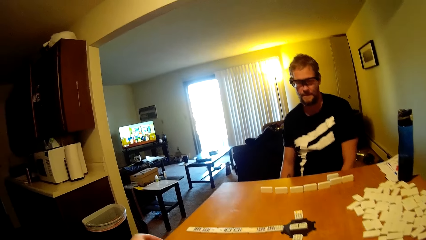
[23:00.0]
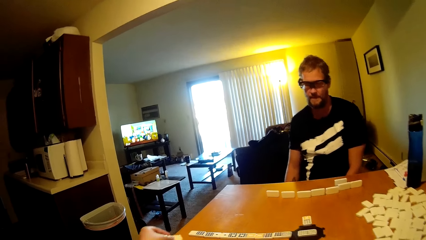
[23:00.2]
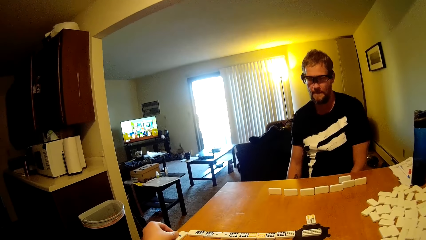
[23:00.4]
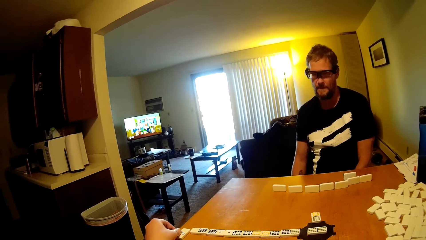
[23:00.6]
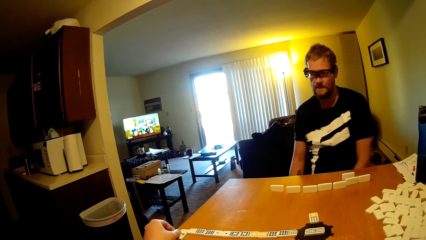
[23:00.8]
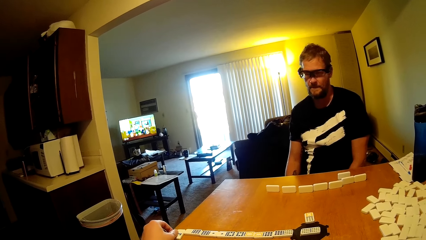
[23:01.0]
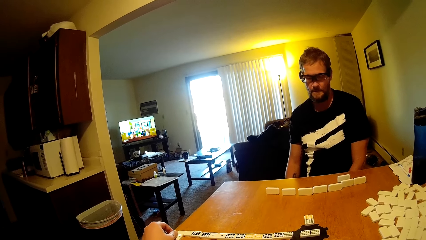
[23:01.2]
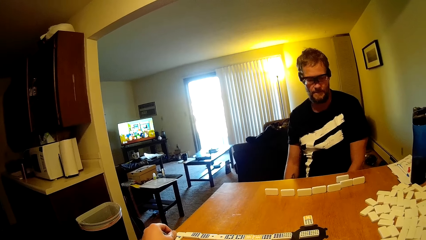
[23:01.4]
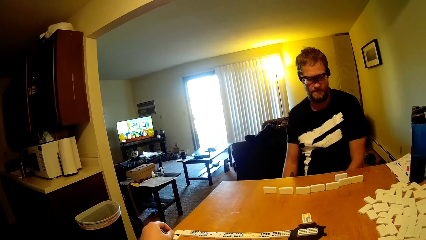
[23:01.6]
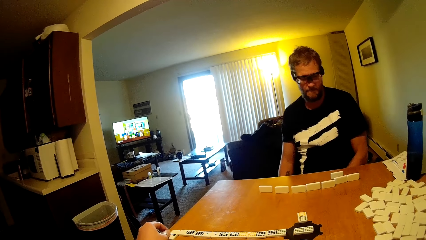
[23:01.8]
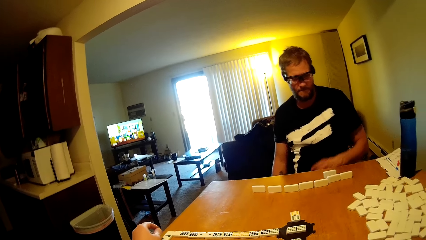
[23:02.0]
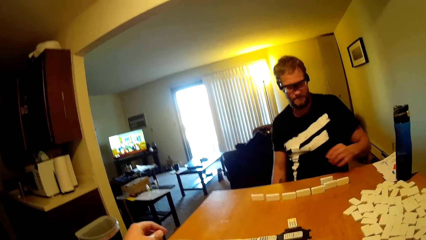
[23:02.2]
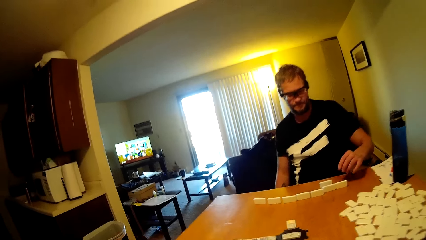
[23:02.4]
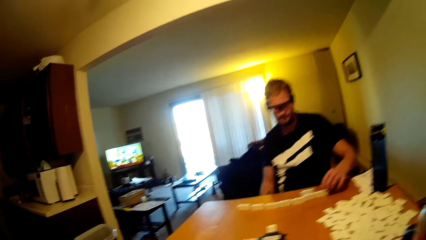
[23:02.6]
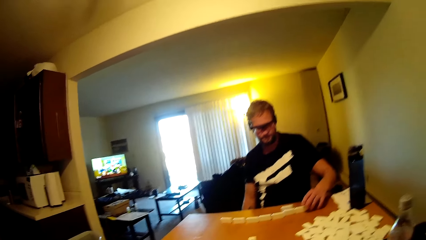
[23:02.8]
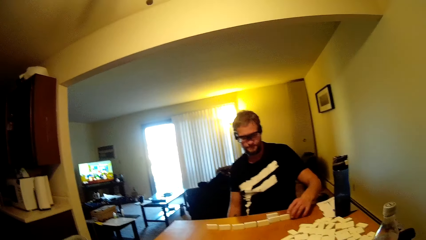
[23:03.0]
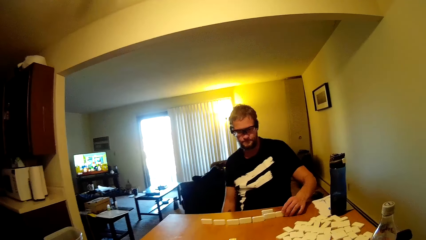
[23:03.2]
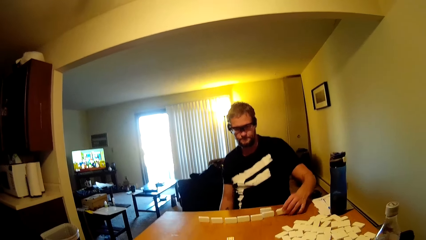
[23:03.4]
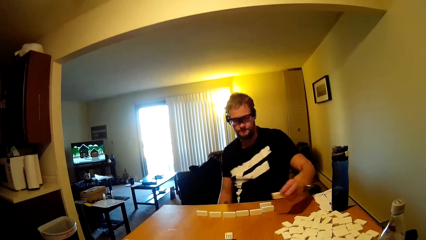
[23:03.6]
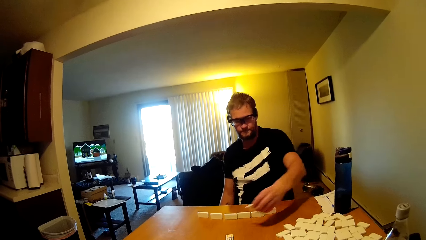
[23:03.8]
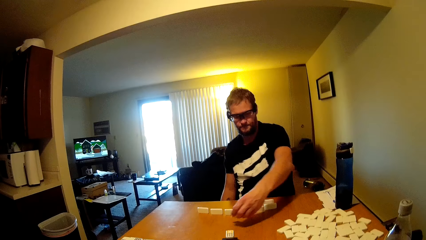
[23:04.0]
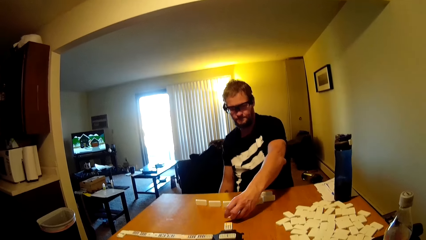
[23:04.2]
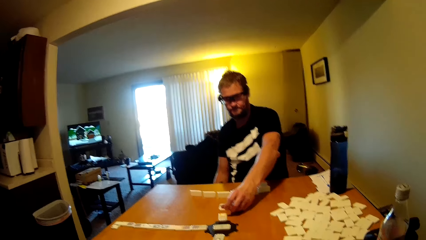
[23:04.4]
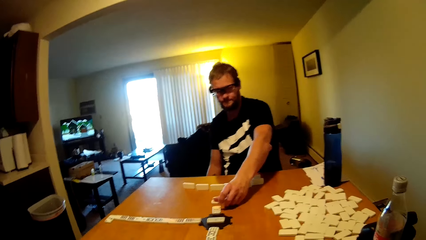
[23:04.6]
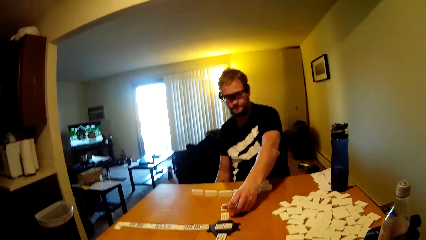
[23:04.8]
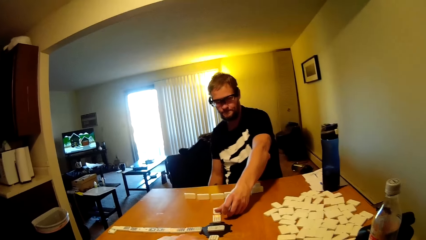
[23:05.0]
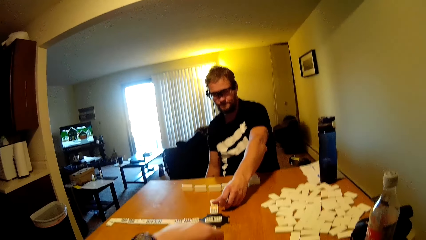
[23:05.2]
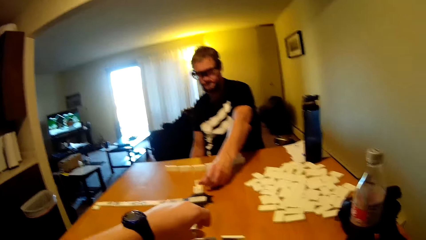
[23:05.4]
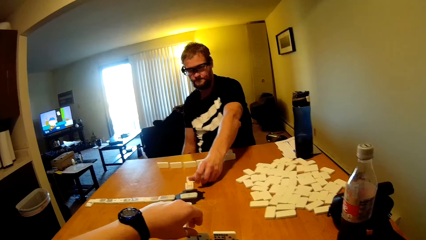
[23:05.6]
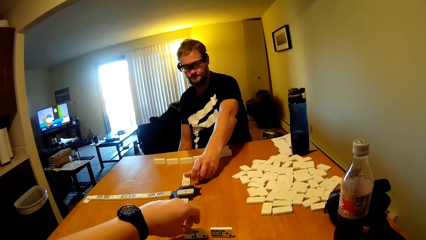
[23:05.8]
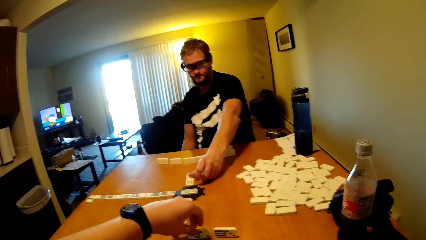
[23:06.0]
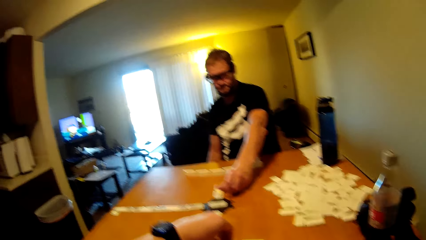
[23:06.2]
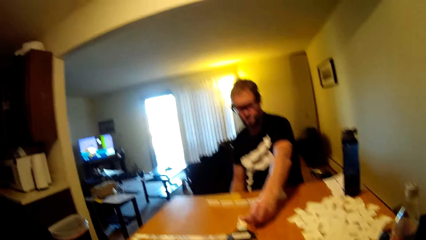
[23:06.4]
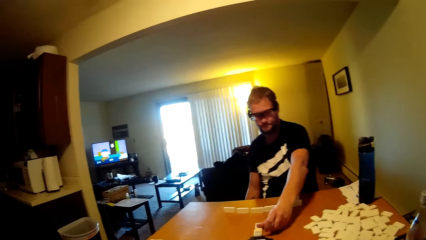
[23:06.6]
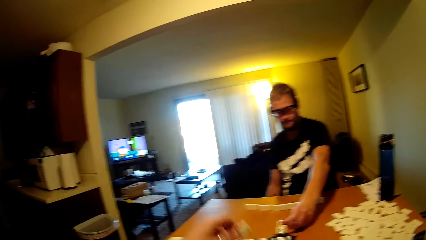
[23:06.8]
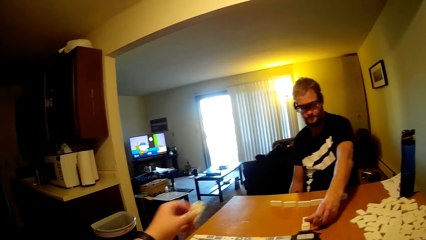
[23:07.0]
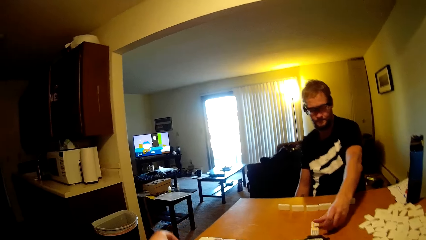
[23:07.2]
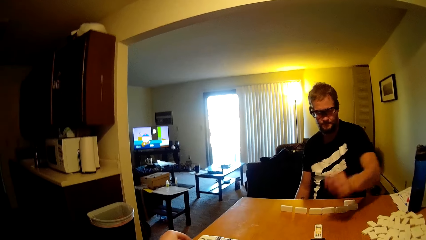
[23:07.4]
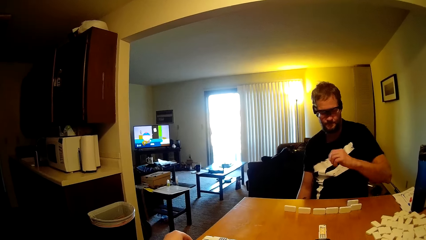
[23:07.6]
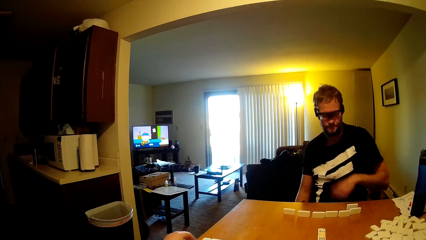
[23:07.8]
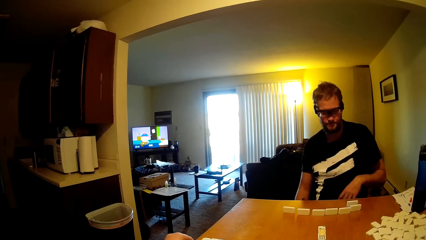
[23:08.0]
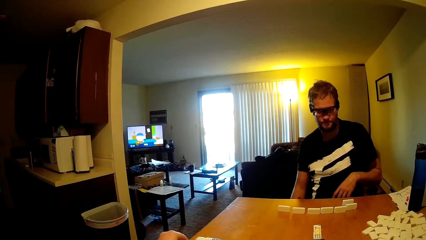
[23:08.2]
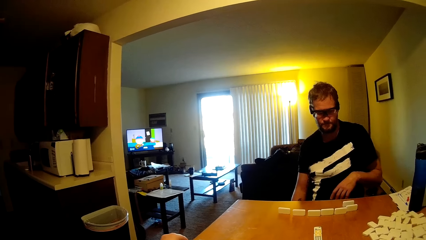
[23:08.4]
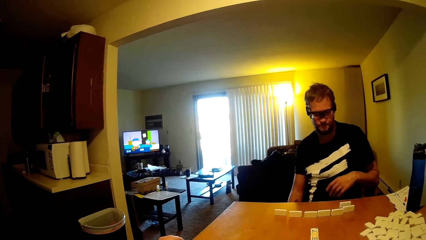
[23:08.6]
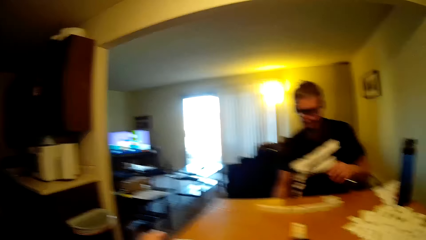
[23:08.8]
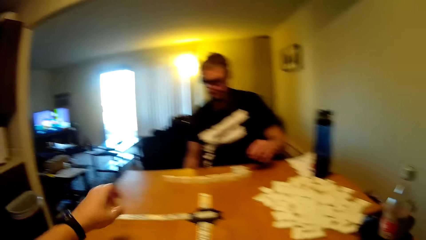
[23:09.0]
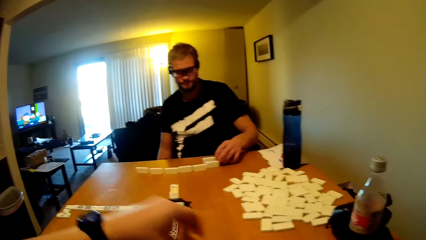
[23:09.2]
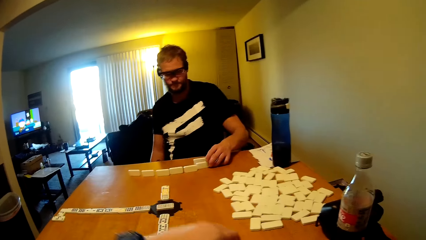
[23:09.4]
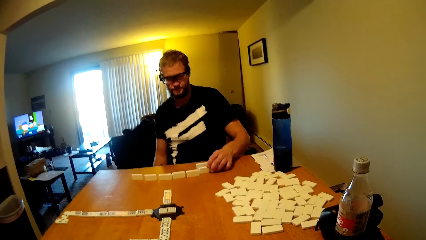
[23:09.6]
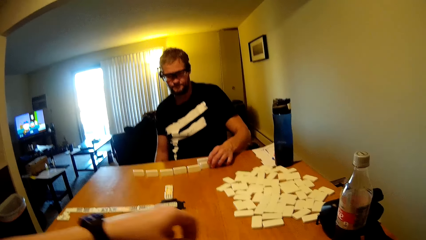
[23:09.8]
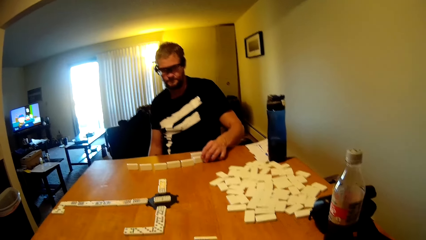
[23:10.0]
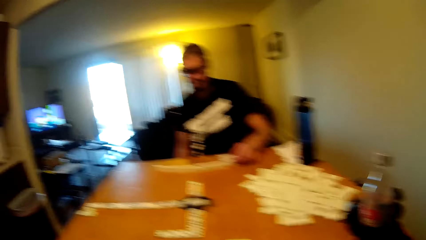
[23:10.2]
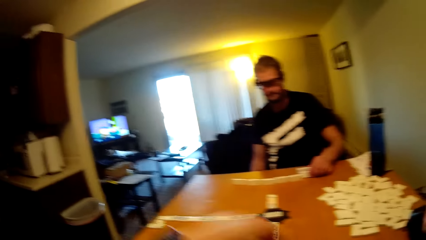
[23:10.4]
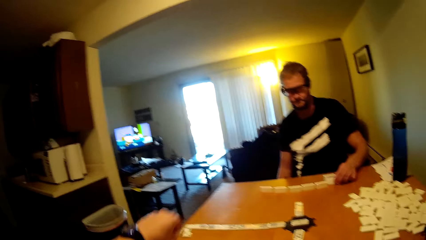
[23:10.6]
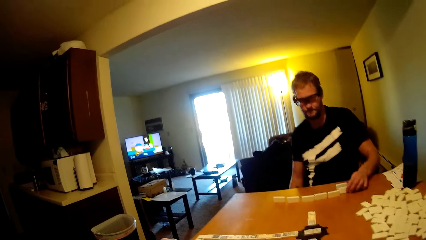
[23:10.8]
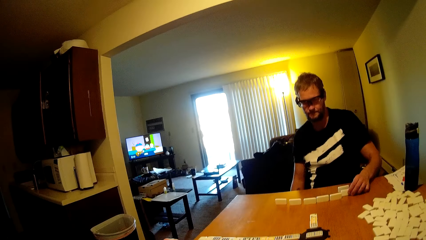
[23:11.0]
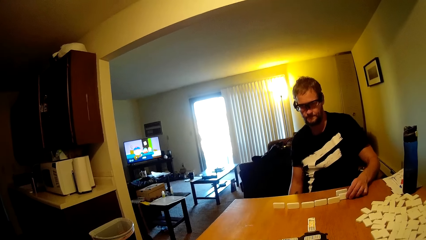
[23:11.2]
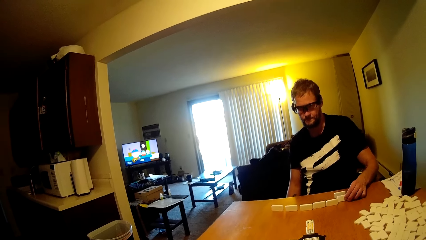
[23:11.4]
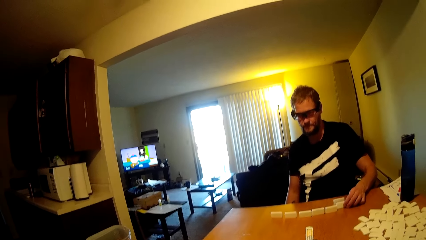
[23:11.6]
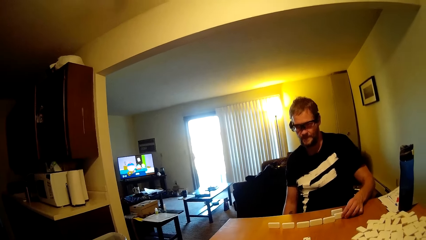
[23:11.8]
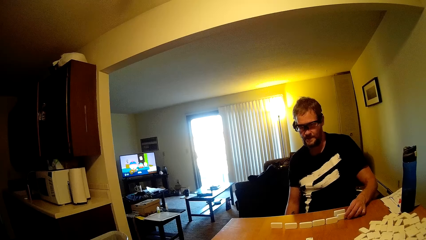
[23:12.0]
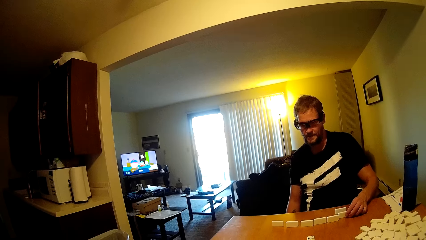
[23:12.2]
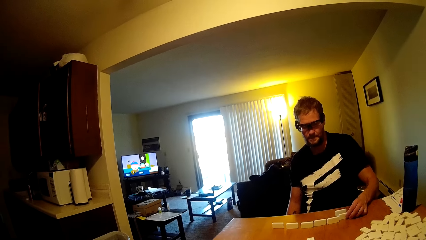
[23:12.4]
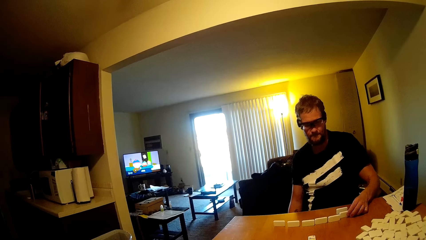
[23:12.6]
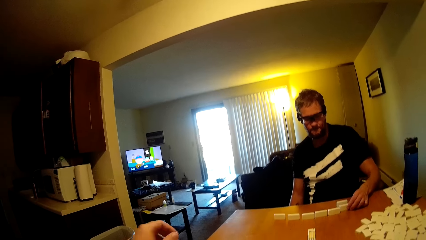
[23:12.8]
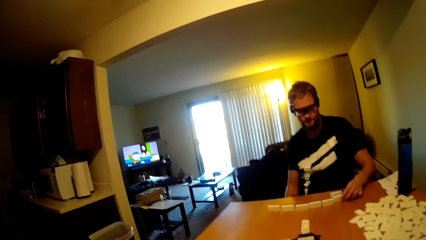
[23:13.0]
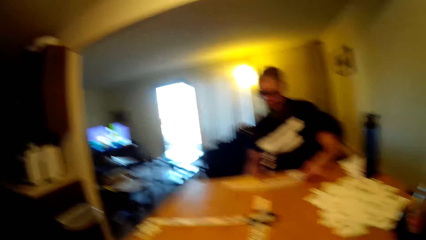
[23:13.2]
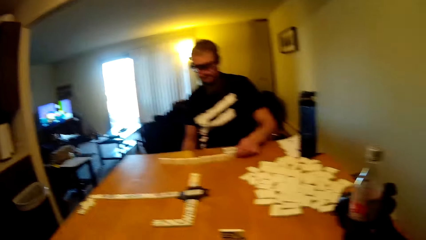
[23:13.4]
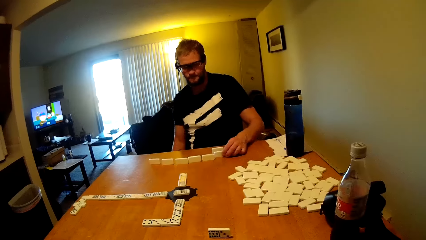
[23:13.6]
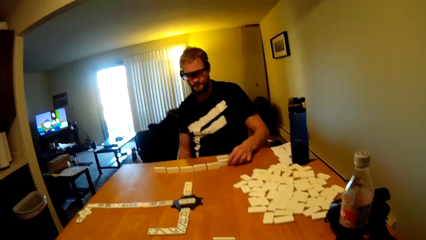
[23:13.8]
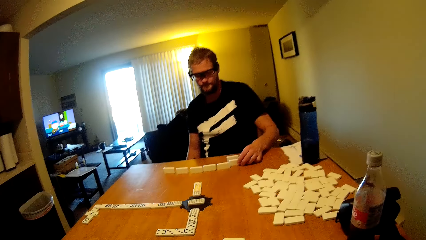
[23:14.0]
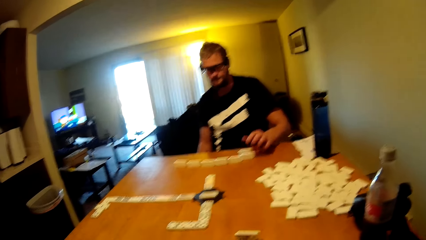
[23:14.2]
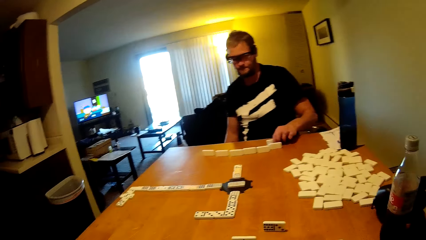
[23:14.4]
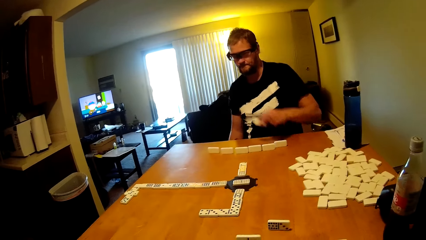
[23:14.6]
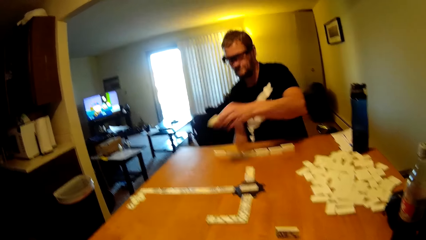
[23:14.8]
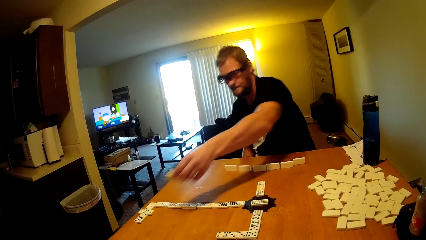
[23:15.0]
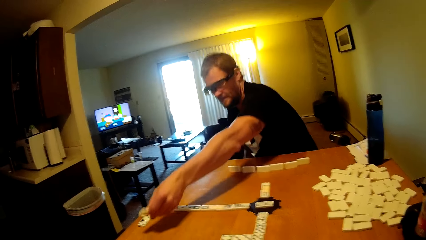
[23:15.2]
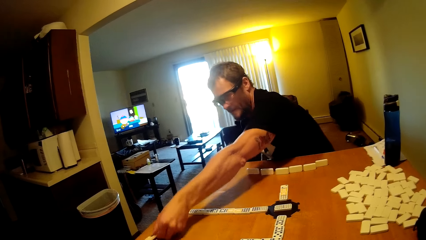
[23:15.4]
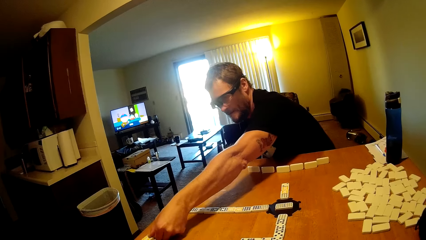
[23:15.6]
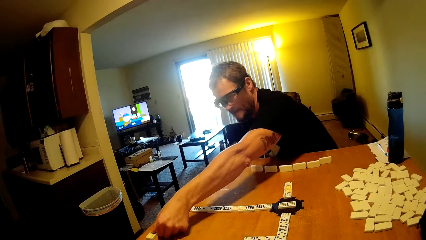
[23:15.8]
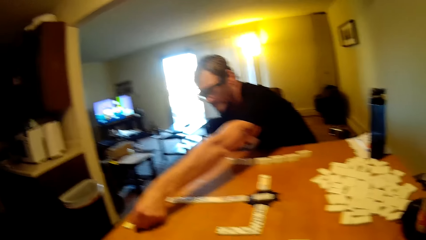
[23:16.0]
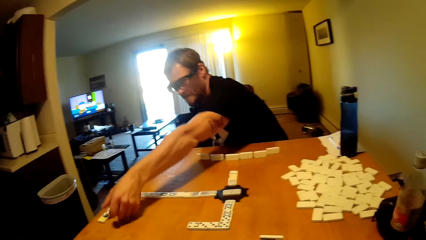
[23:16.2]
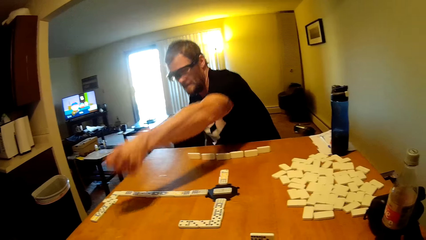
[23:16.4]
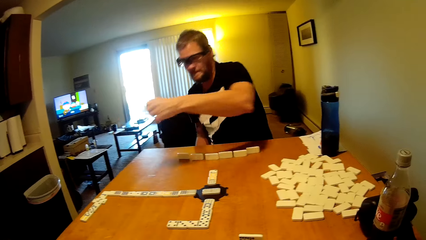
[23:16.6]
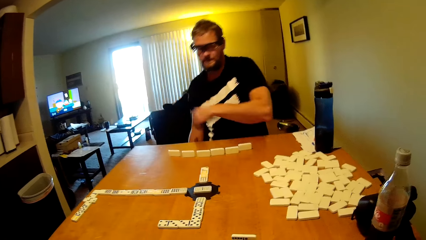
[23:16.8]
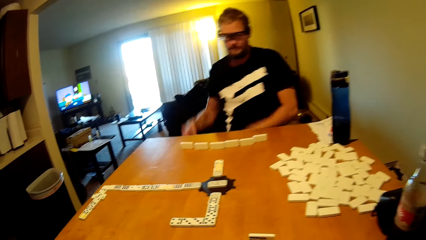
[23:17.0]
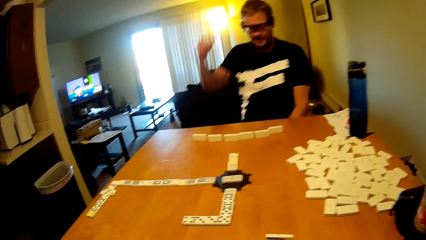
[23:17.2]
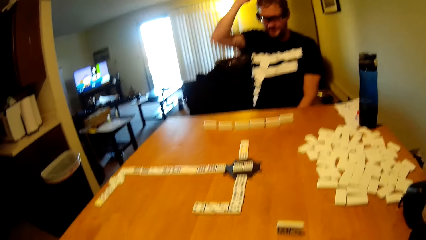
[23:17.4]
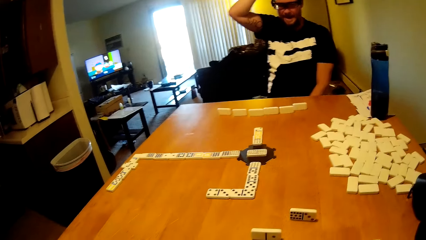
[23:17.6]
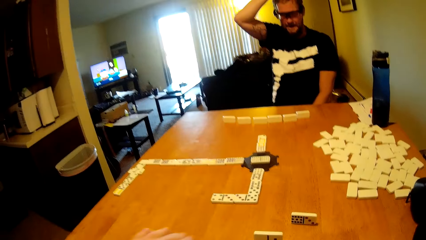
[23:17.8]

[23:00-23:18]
The camera wearer plays the domino tile. They take the dominoes card and put the dominoes card on the table. A person takes the dominoes card, plays the domino tile and puts the dominoes card on the table. The camera wearer takes the dominoes card, plays the domino tile and puts the dominoes card on the table. They take the dominoes card. The person holds the domino tile. The camera wearer plays the domino tile and puts the dominoes card on the table. The person talks to the camera wearer. The person plays the domino tile, takes the dominoes card and puts the dominoes card on the table.
